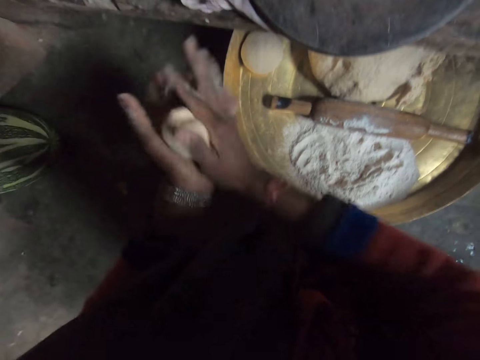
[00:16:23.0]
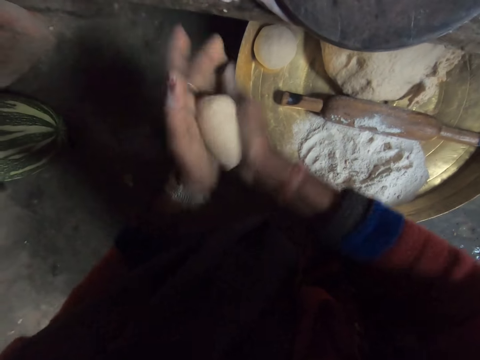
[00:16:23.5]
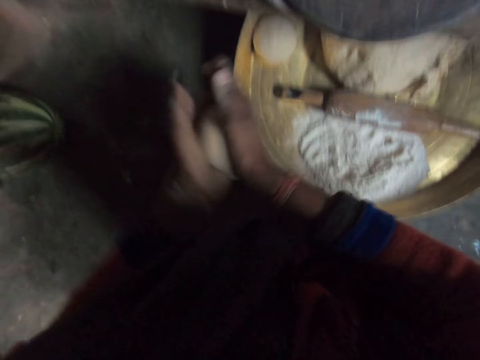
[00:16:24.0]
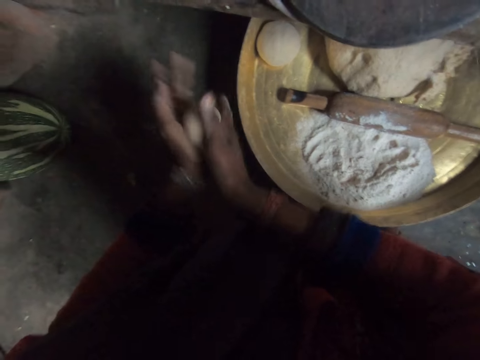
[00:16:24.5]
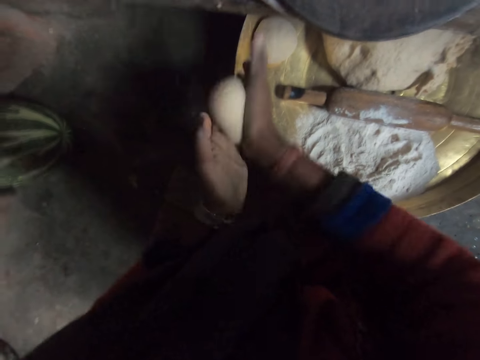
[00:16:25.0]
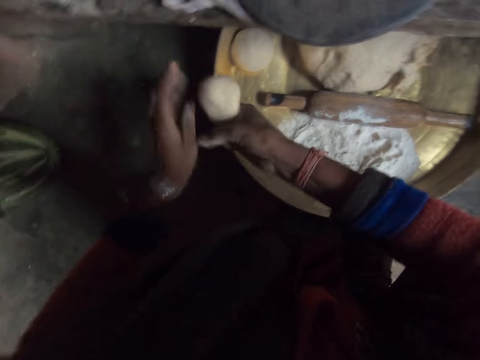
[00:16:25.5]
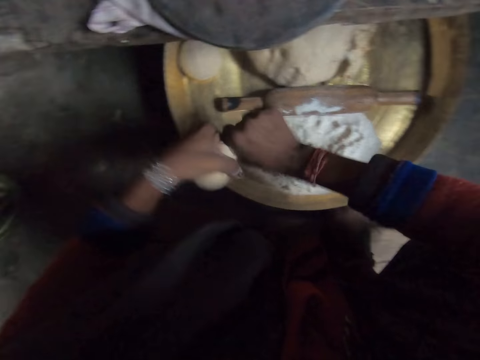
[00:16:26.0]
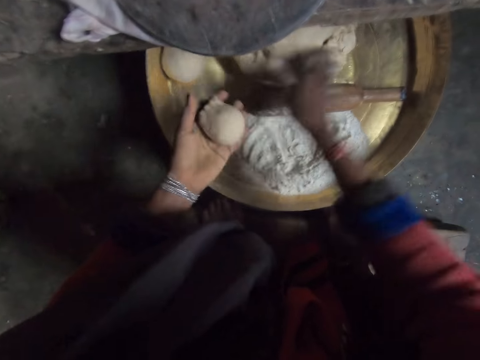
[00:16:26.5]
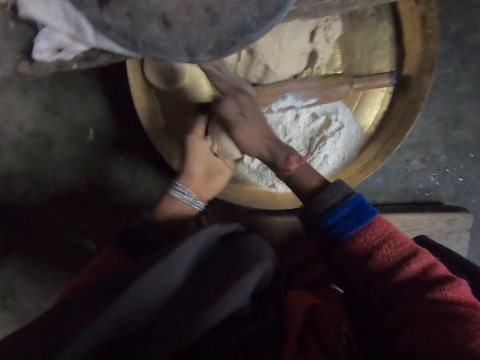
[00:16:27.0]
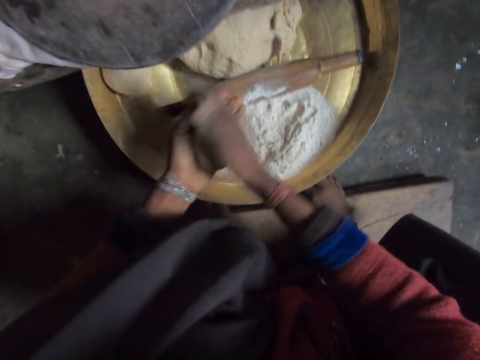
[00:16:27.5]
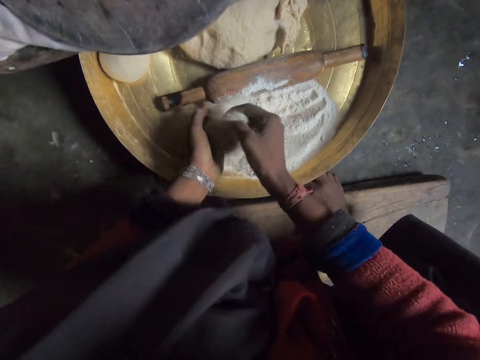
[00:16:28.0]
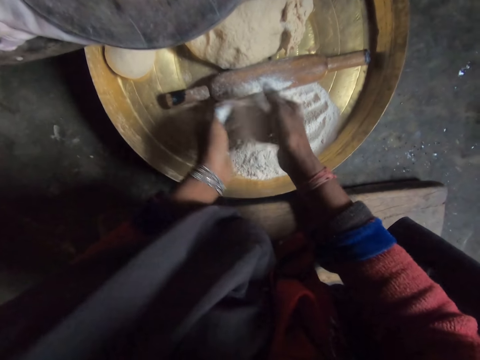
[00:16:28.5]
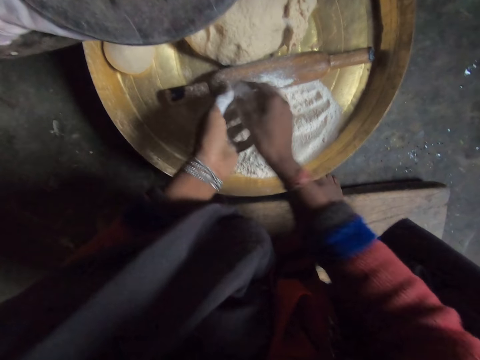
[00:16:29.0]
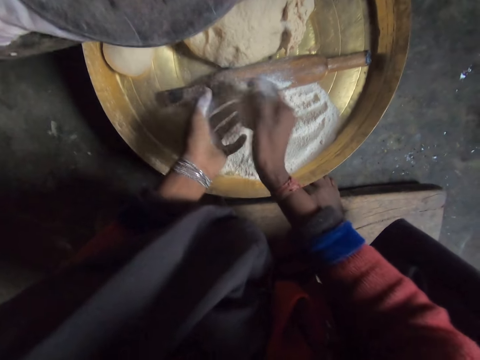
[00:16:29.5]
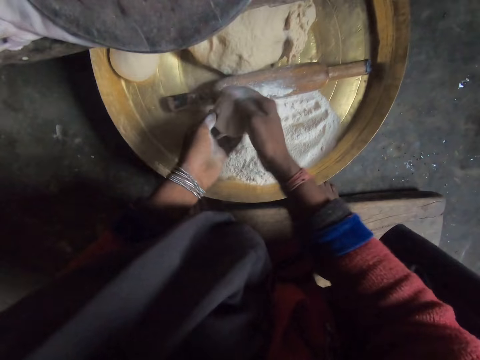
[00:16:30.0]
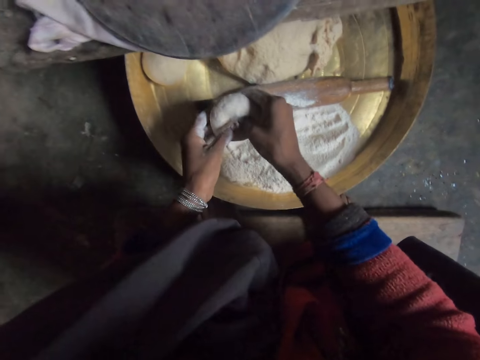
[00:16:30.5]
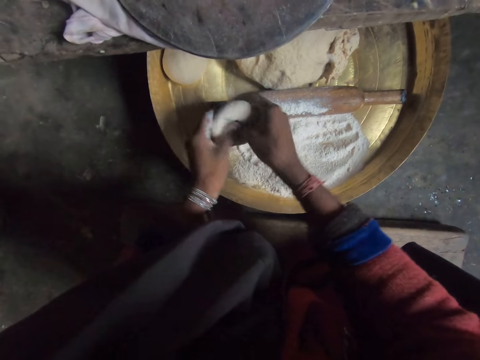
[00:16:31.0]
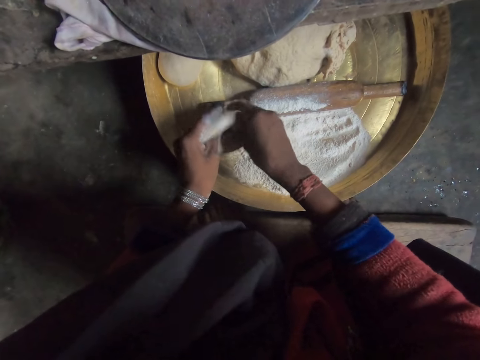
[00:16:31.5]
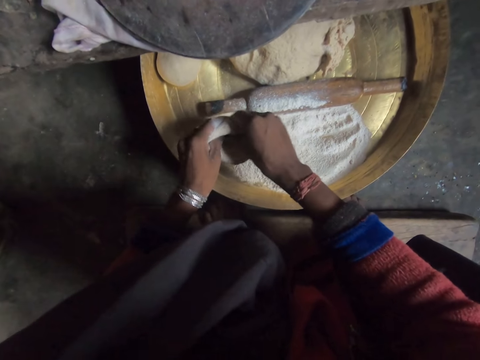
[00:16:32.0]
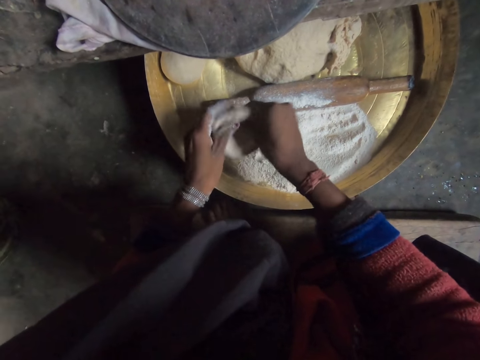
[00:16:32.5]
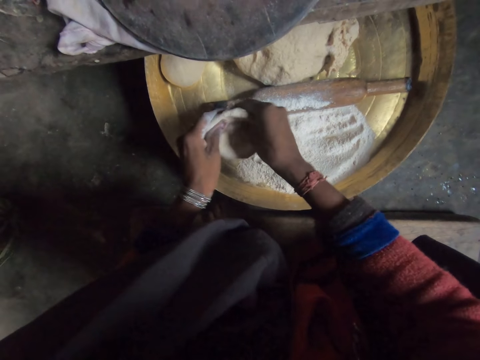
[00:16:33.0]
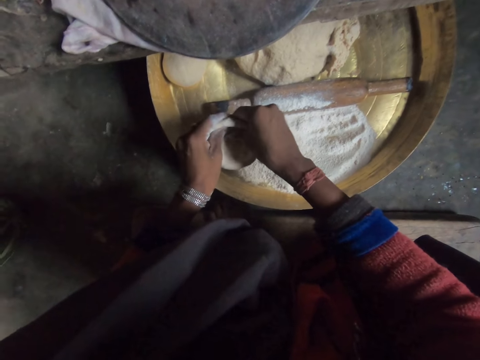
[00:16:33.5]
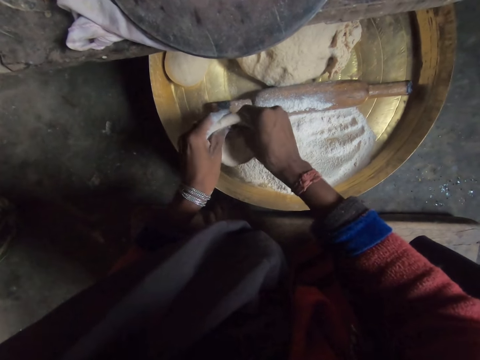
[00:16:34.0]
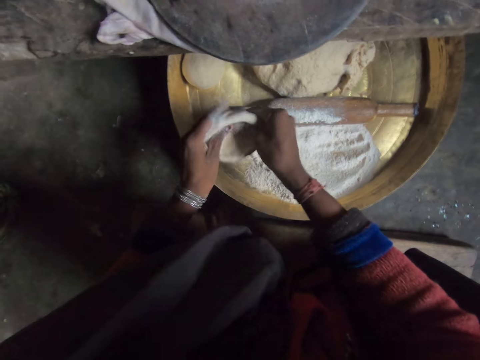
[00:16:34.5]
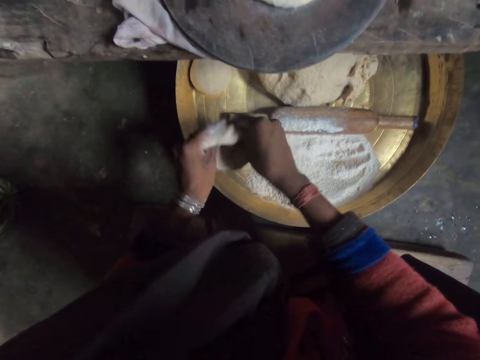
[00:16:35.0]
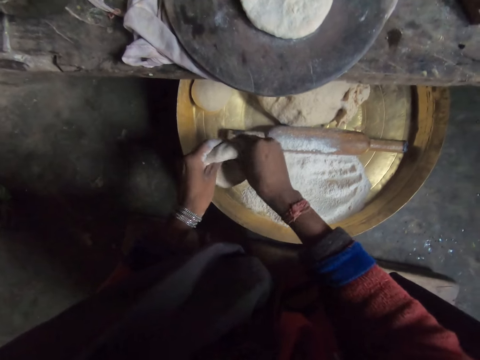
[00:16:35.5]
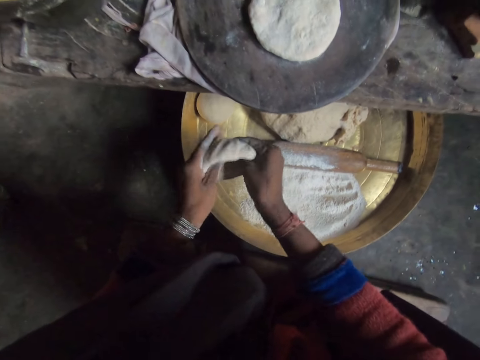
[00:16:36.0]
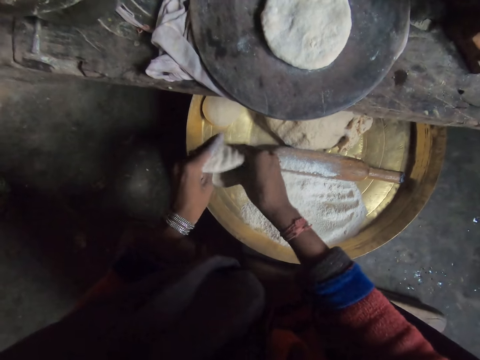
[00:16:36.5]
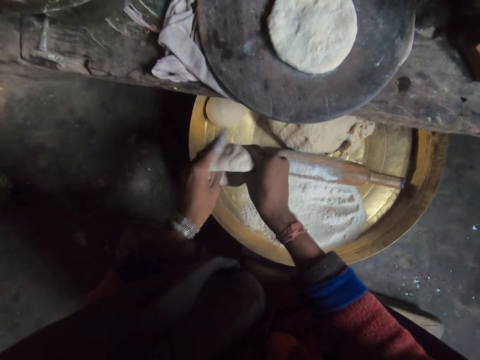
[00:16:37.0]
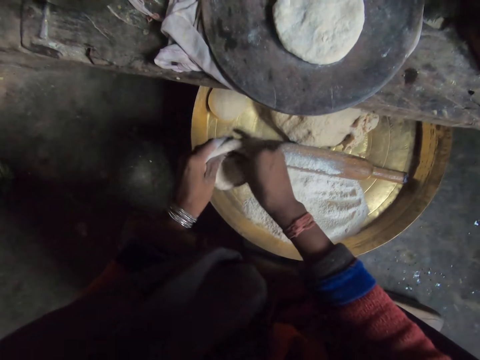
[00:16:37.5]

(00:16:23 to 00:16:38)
The camera wearer cuts the dough. He drops the small piece of dough on the dough pile. He throws dough in a tray. He kneads the dough. He rolls the dough with his hands. He applies flour on the dough. He prepares the dough.

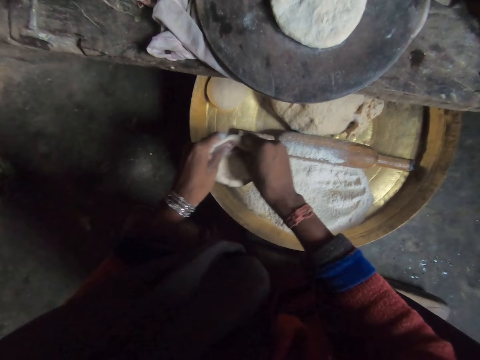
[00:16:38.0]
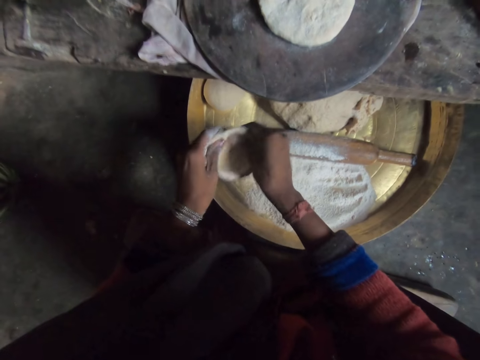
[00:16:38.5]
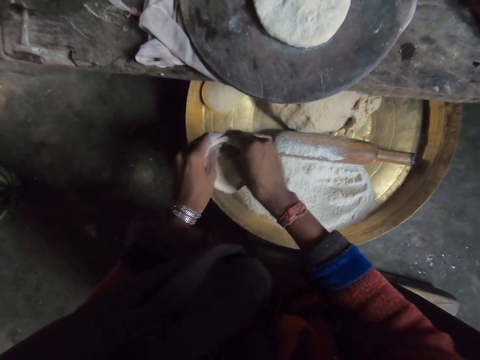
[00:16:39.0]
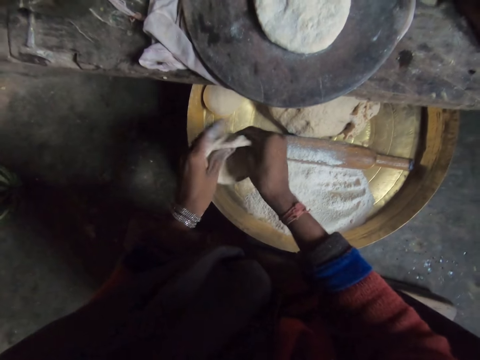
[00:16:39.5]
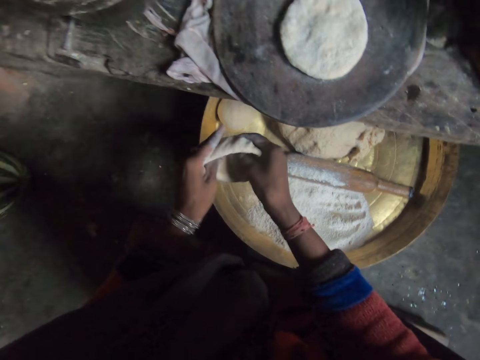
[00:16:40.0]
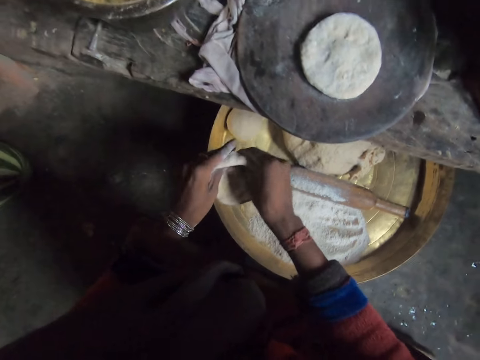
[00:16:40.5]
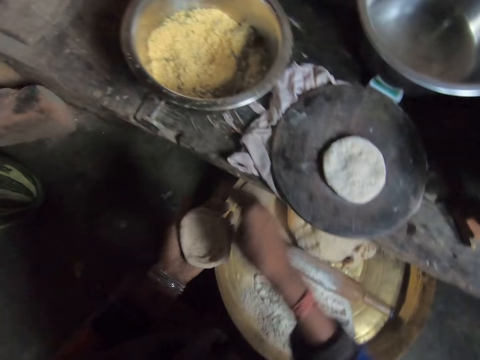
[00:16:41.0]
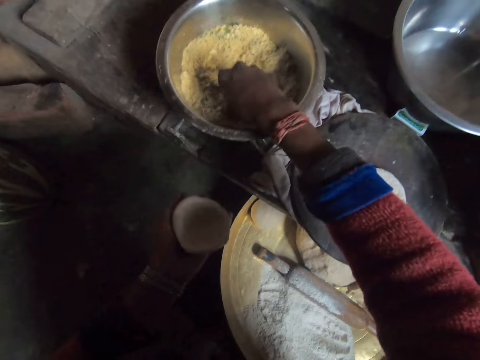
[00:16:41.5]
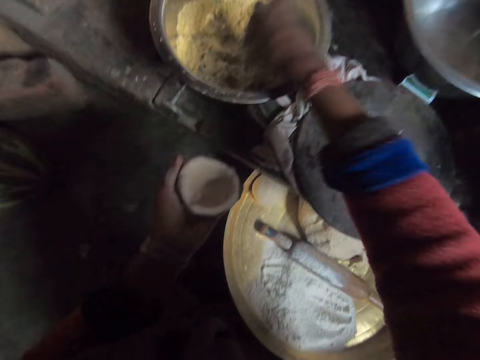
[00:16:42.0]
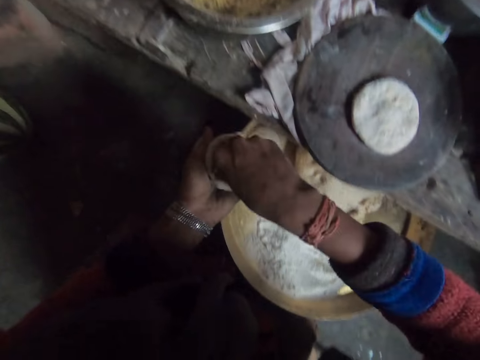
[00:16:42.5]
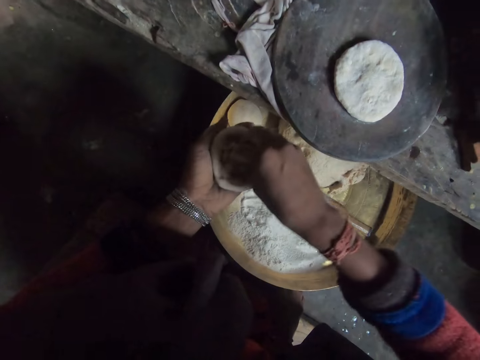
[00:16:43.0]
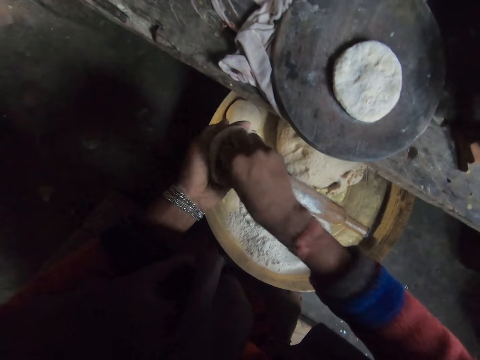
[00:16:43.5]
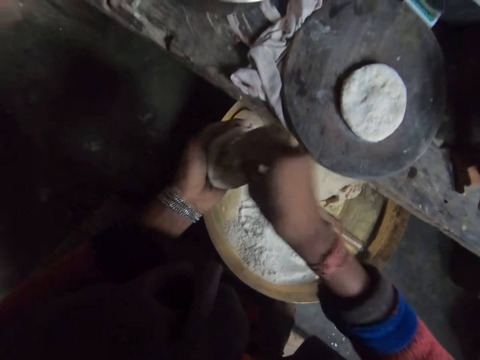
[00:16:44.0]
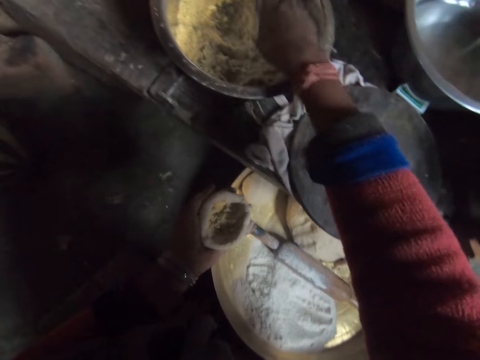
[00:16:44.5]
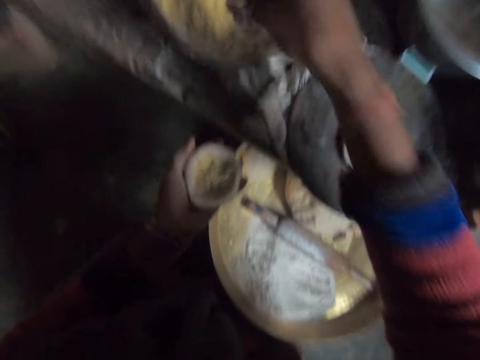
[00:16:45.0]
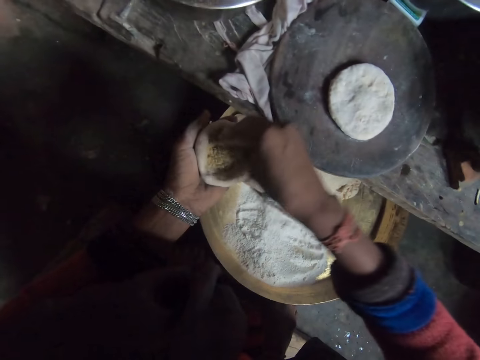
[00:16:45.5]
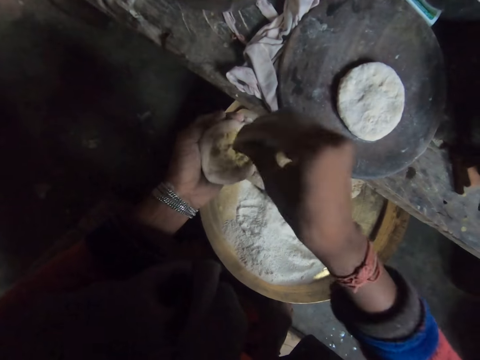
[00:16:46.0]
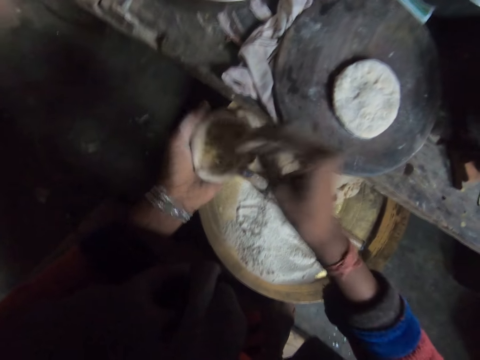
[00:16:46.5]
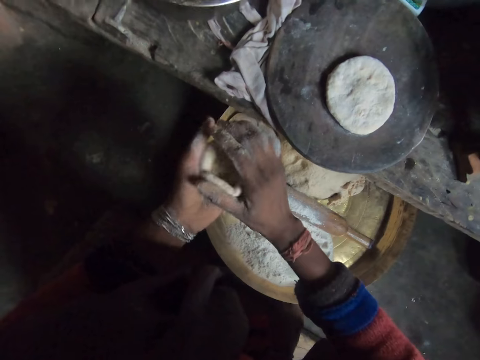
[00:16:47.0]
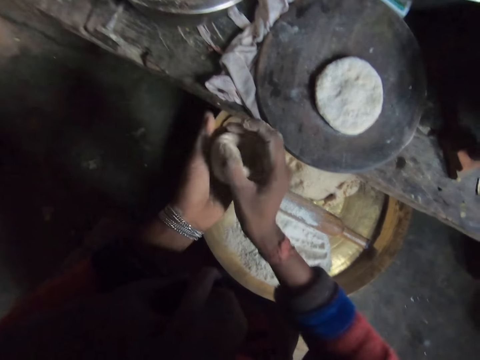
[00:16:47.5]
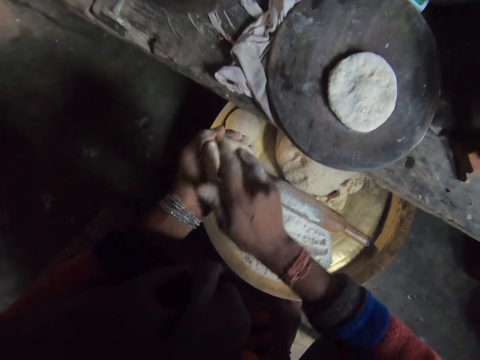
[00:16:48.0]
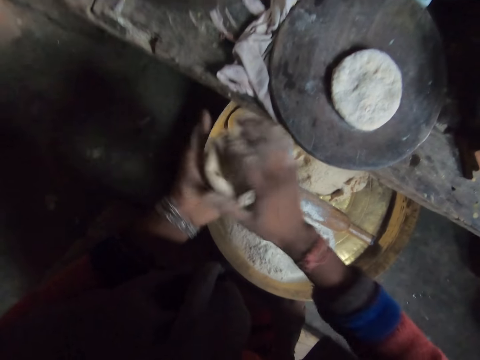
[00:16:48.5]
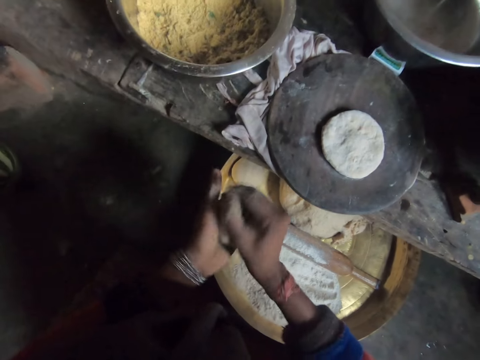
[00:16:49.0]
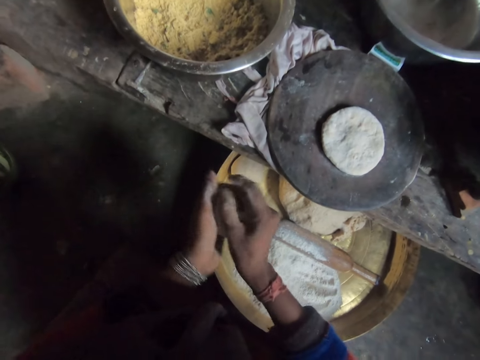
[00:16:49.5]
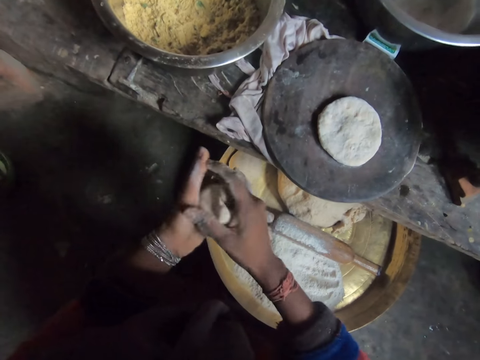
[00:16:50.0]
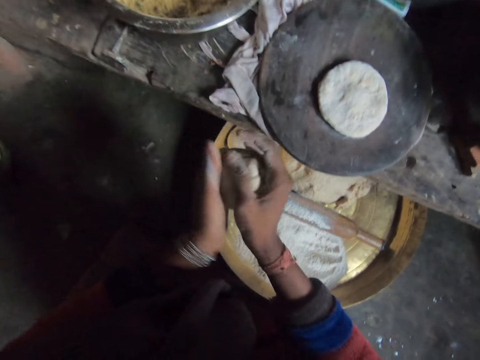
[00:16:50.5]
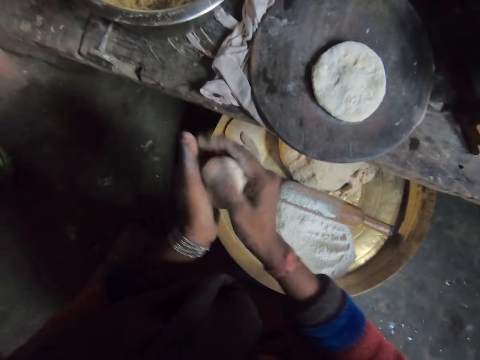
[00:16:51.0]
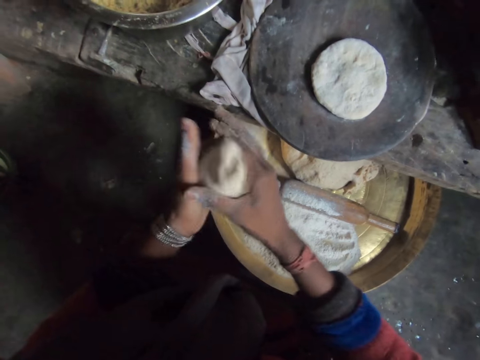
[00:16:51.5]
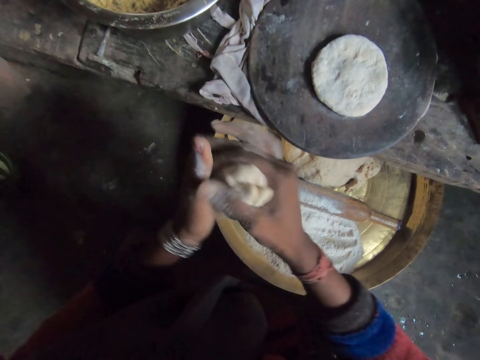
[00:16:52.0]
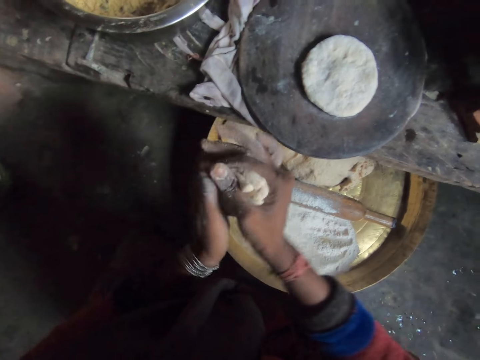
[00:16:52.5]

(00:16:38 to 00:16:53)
The camera wearer takes dough filling from the second bowl with their right hand. They pick up flour. They put the filling in the dough. They apply flour on the dough. They take dough filling from the second bowl with their right hand. They pick up flour. They put the filling in the dough. They apply flour on the dough. They knead the dough. They roll the dough with their hands. They inspect the dough. They roll the dough with their hands.
